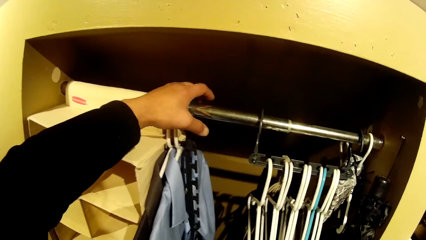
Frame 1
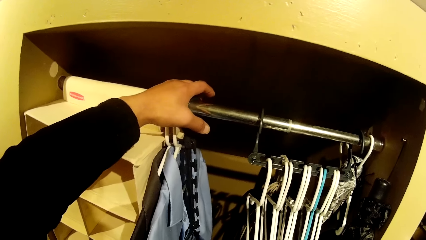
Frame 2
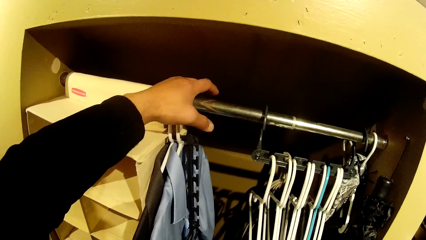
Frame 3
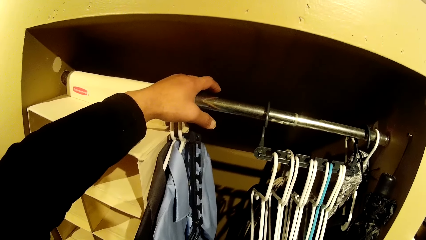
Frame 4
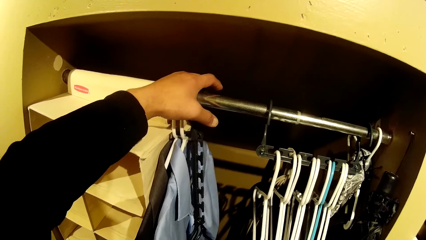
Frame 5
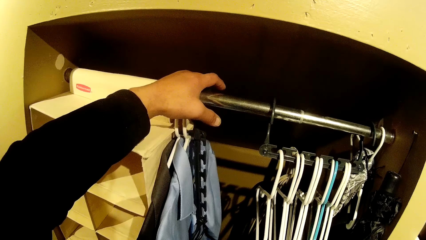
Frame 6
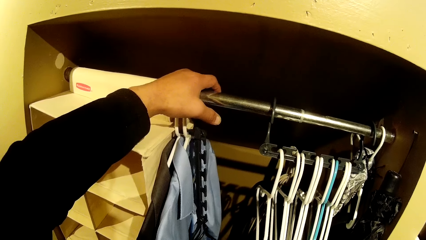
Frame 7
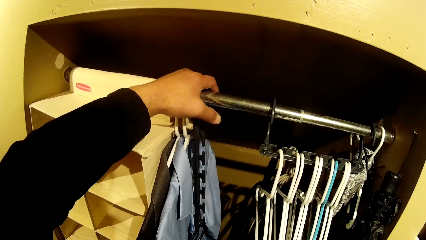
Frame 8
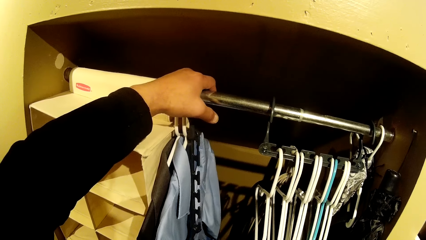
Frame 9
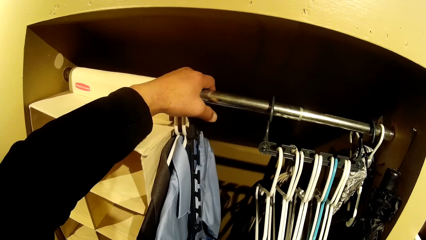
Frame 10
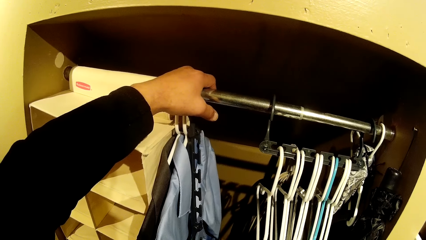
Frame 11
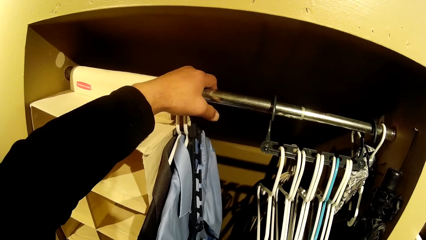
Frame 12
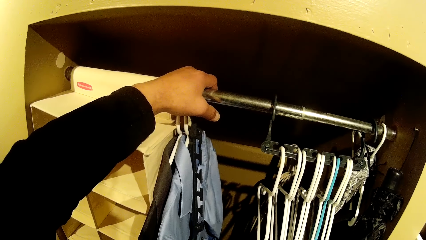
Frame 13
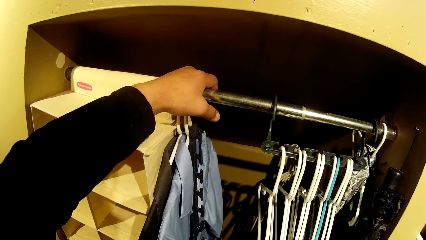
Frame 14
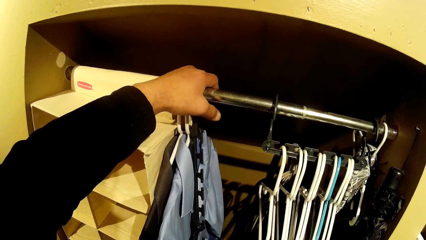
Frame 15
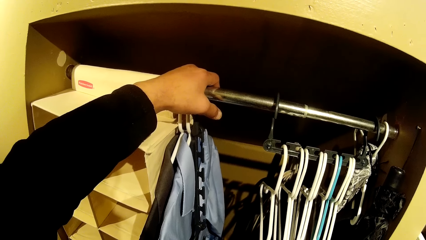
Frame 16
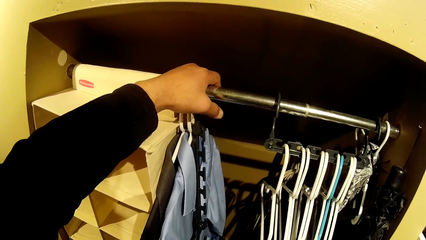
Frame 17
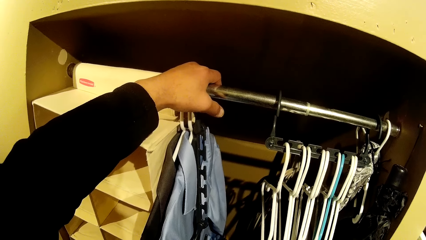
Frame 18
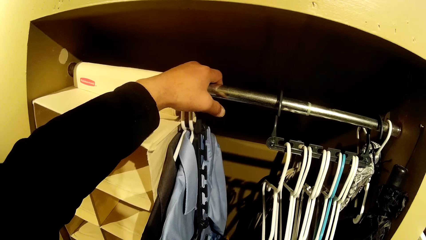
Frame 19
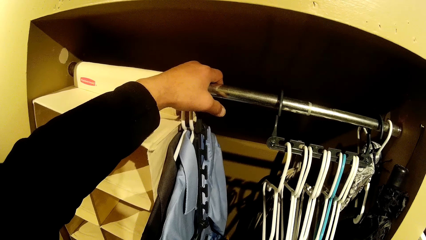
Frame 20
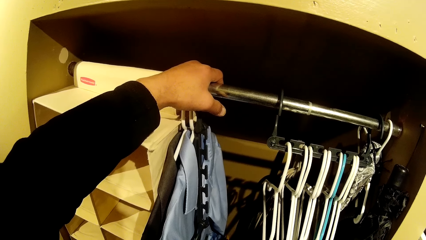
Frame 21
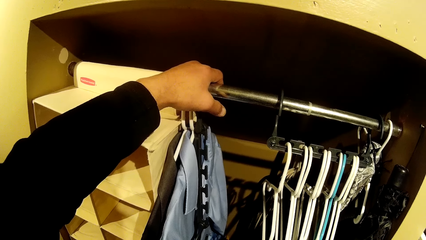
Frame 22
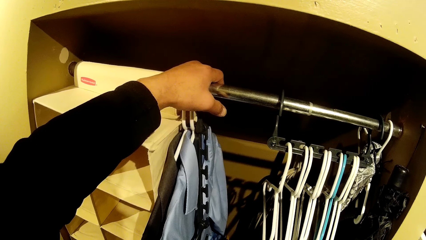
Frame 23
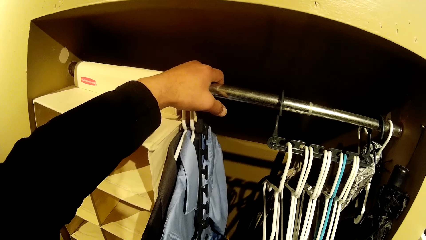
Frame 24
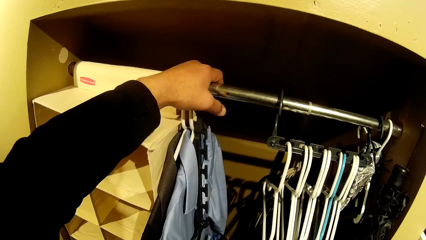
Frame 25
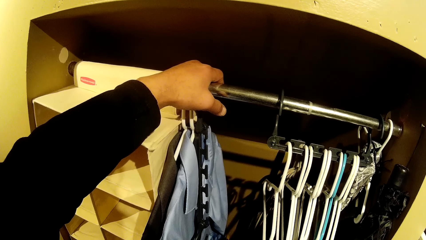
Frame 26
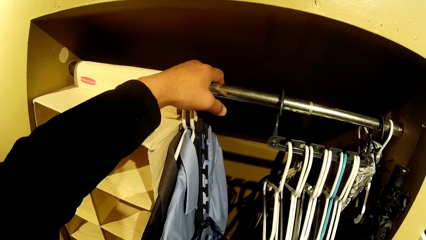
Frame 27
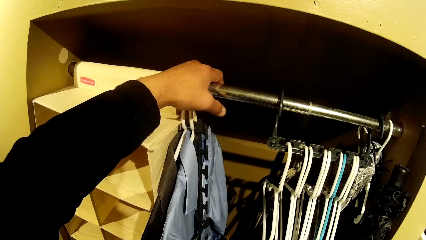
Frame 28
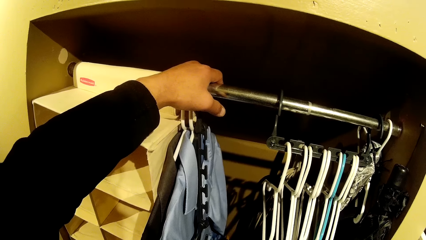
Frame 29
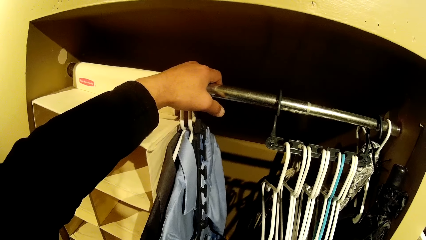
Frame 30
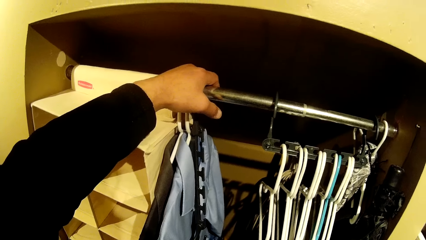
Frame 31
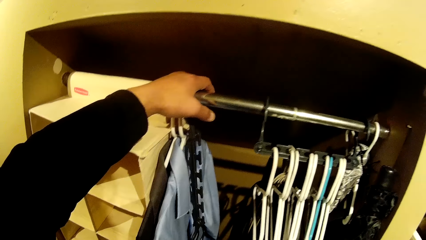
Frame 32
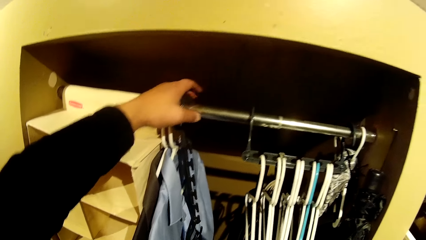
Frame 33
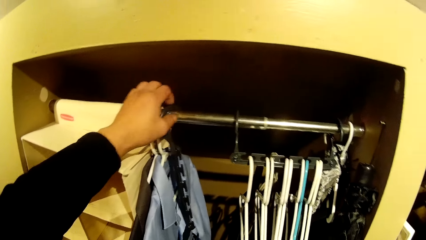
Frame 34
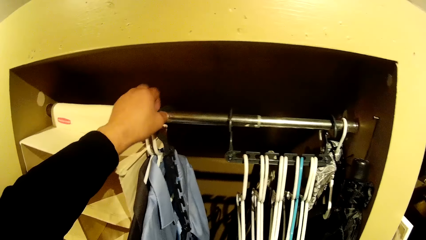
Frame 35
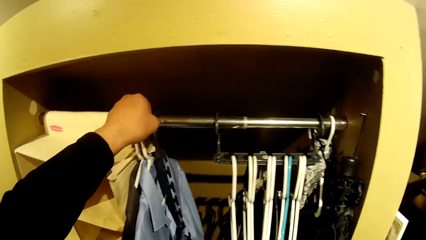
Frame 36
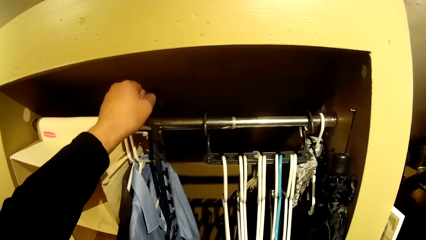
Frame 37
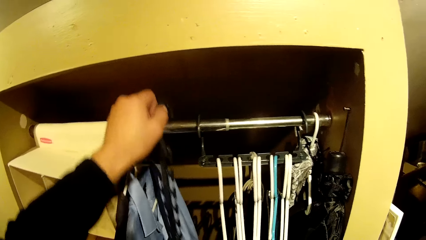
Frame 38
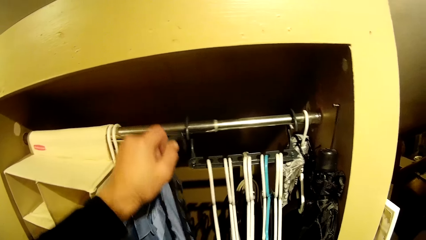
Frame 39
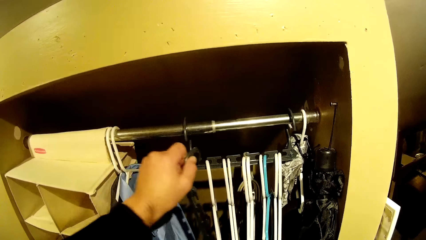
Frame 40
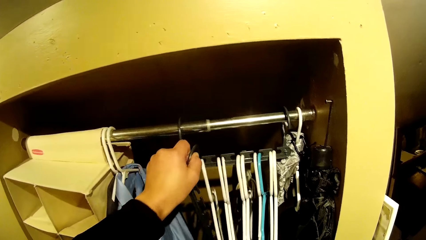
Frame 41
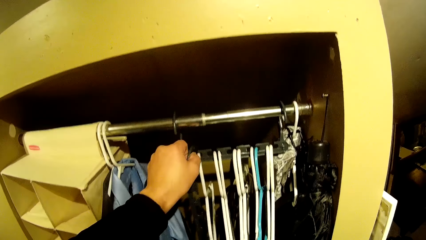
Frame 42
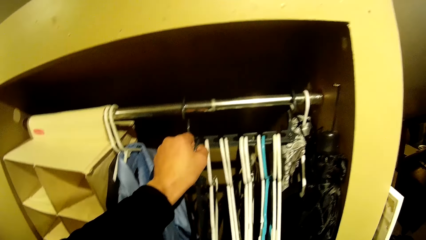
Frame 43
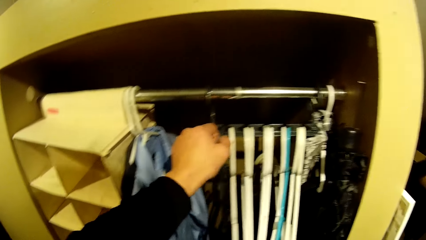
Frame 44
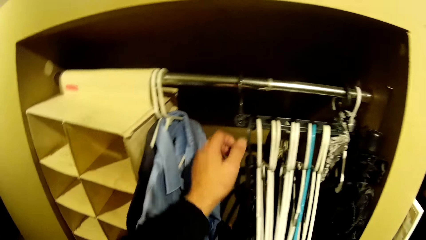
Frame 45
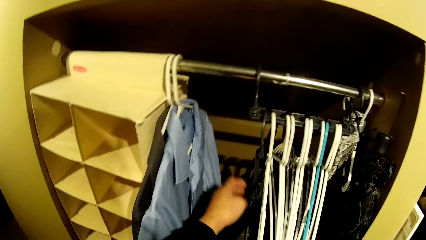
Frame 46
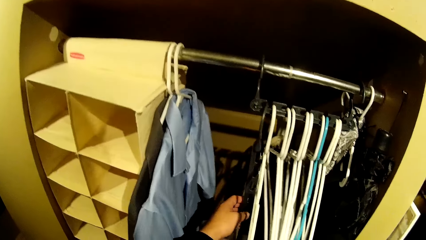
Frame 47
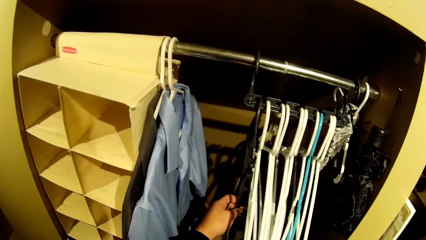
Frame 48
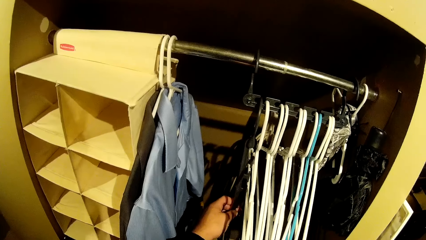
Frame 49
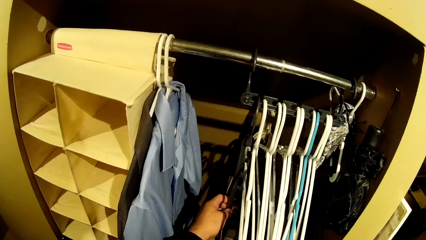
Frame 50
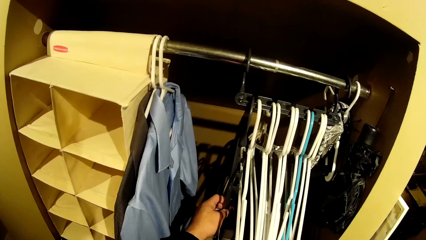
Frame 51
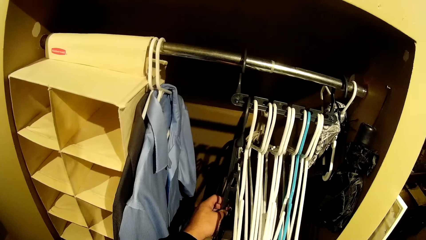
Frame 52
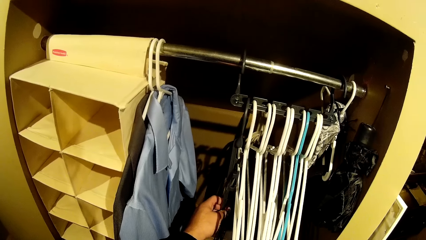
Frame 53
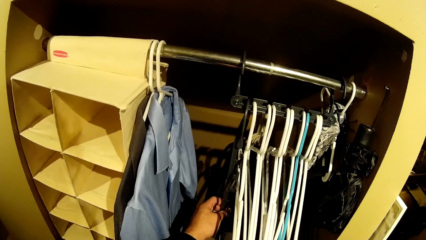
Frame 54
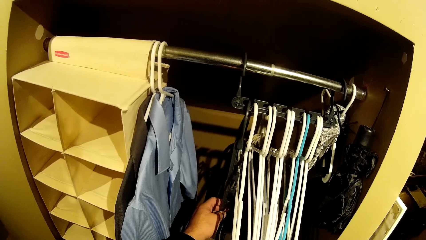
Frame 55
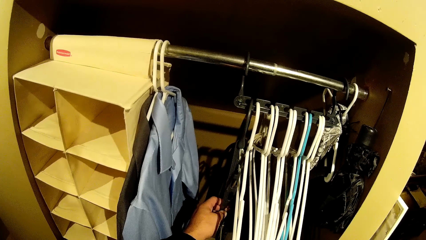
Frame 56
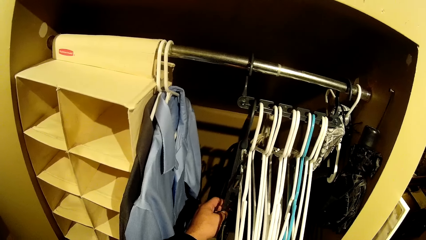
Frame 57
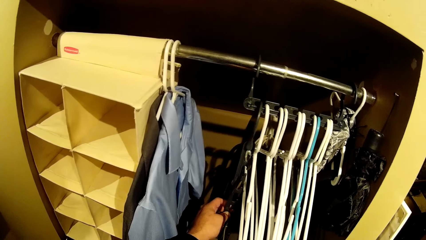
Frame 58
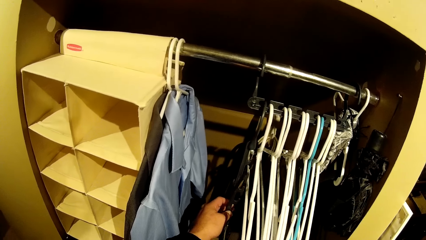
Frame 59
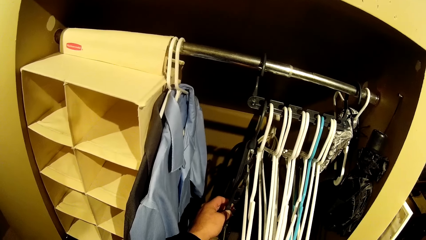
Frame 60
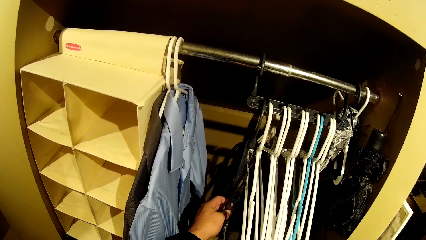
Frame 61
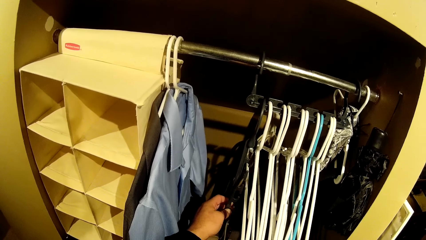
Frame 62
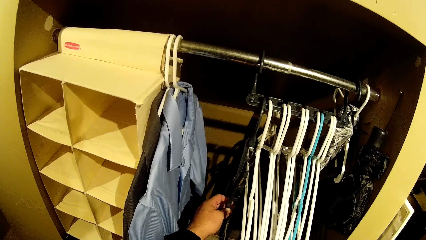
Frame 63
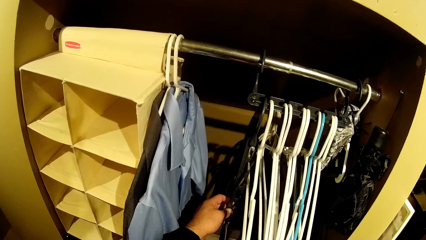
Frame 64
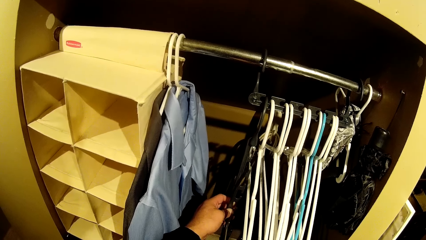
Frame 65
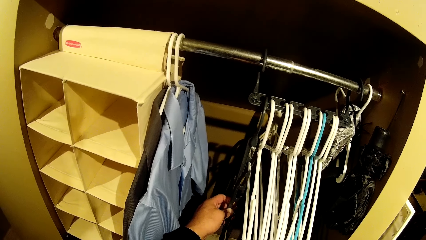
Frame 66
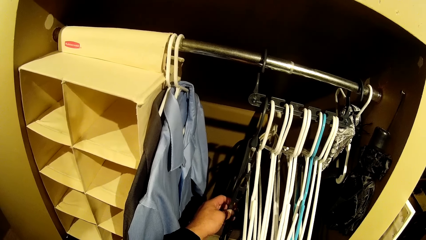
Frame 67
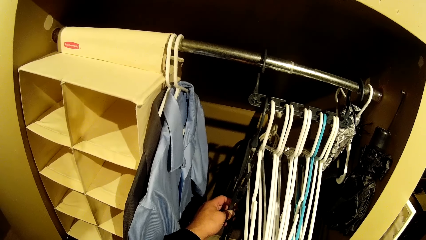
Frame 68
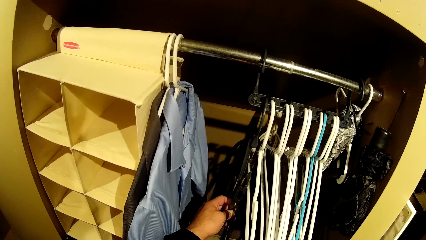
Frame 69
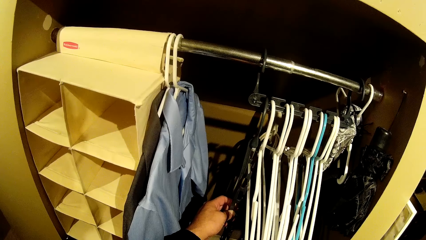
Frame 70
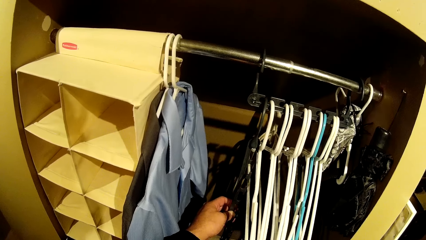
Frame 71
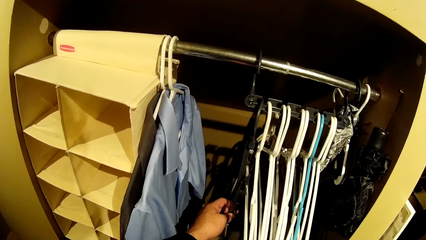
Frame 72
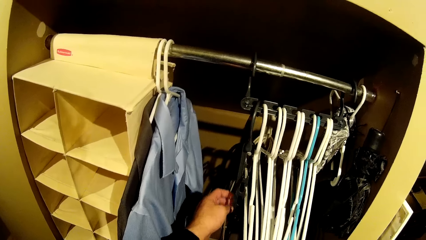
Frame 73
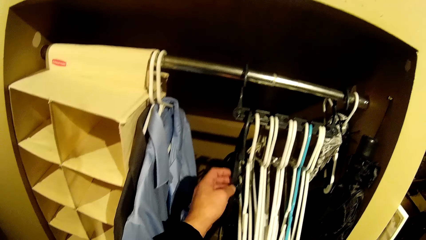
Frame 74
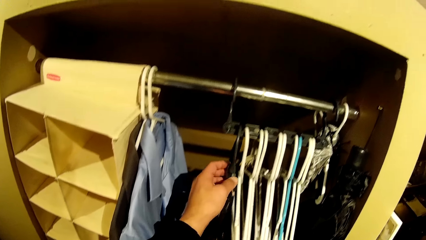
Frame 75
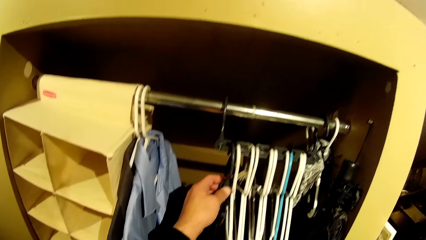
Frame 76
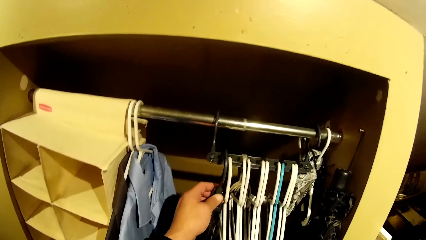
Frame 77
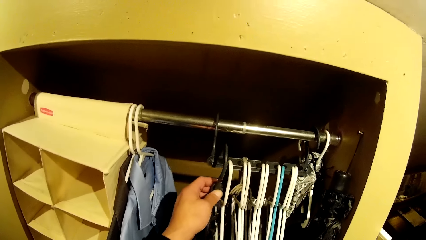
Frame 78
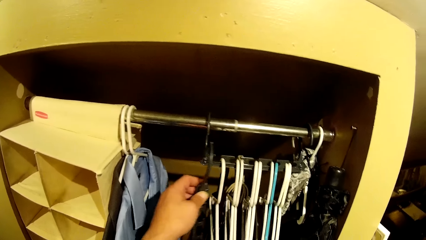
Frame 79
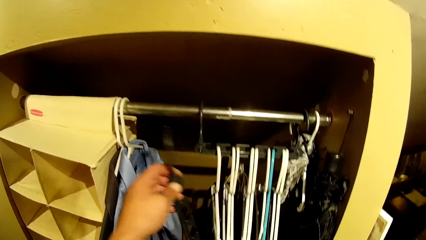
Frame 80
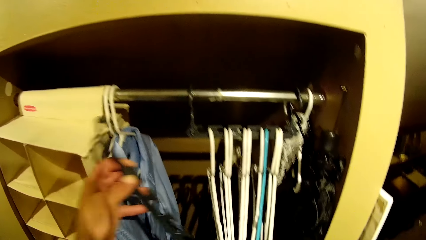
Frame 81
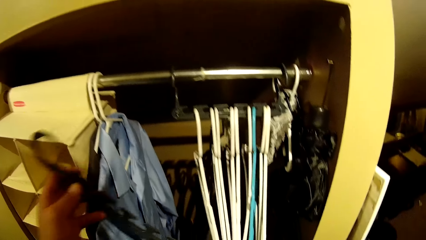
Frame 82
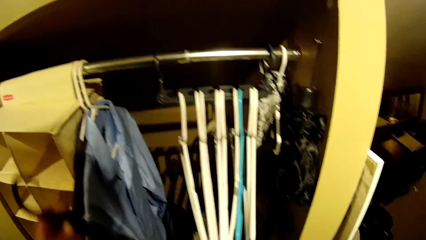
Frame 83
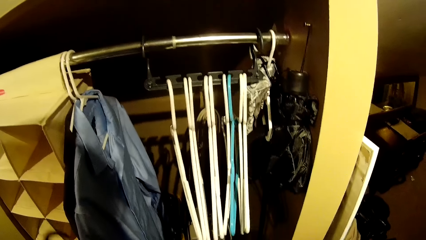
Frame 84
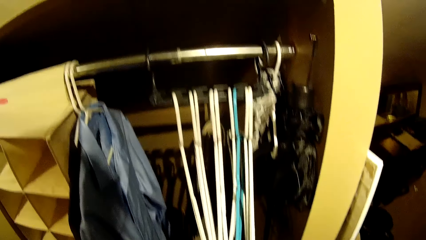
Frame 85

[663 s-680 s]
The camera wearer removes the hanger holder from the wardrobe with his left hand. He hangs the hanger on the hanger holder in the wardrobe with his left hand. He holds the hanger holder with his left hand. He removes the hanger holder on the hanger holder in the wardrobe with his left hand.
